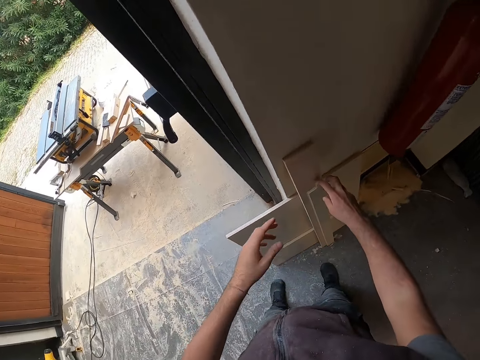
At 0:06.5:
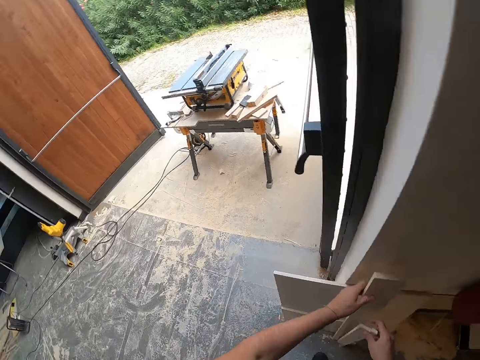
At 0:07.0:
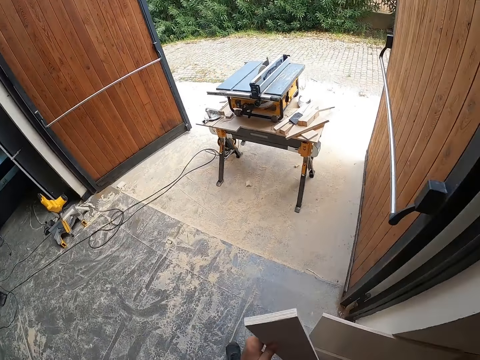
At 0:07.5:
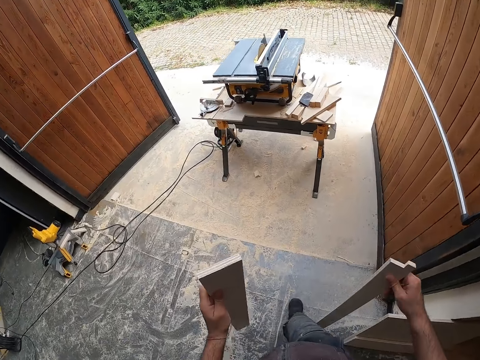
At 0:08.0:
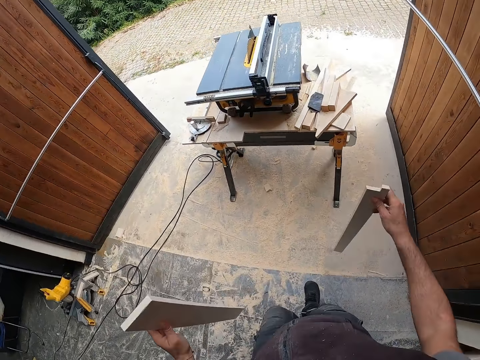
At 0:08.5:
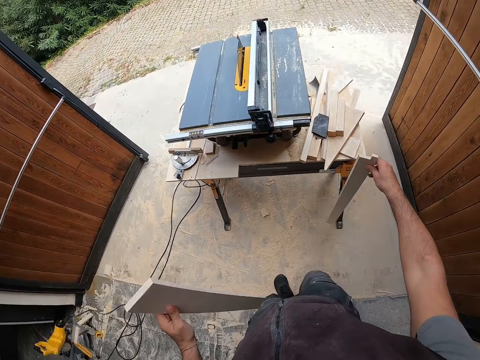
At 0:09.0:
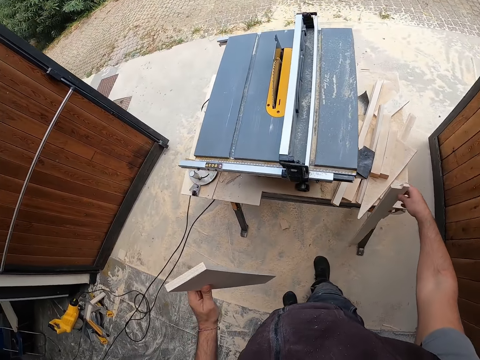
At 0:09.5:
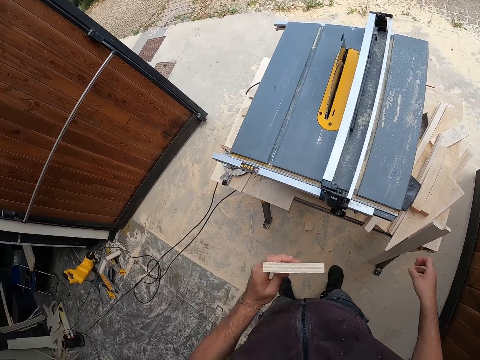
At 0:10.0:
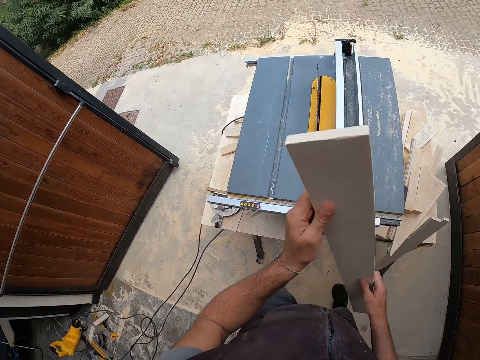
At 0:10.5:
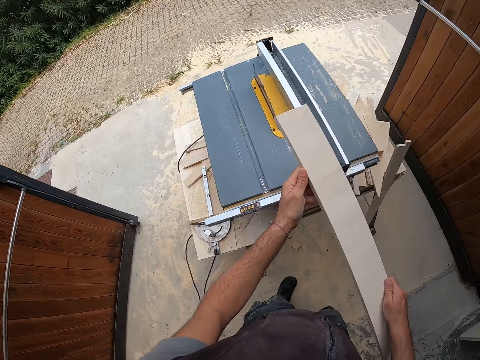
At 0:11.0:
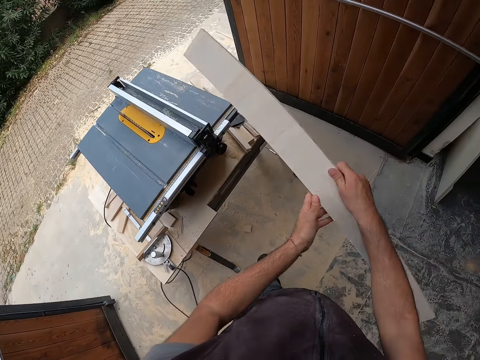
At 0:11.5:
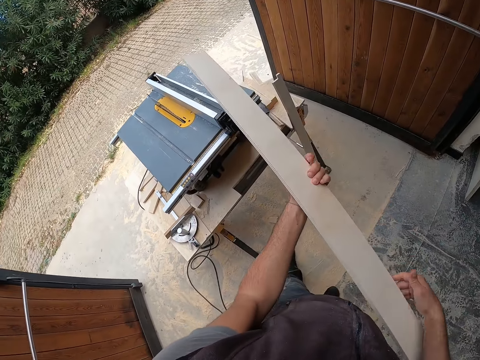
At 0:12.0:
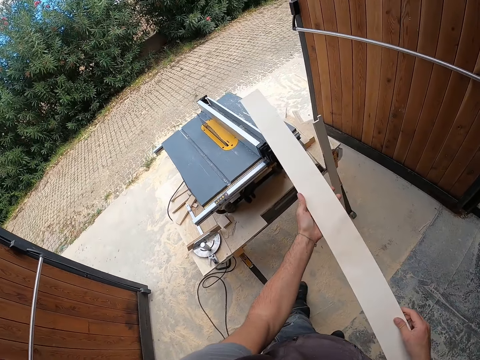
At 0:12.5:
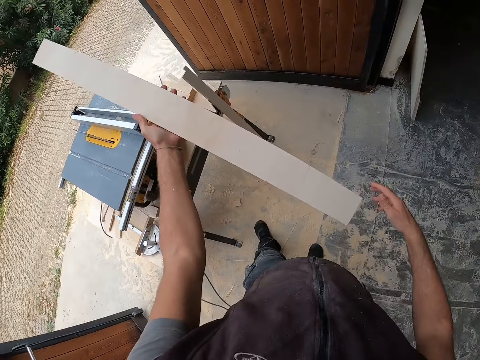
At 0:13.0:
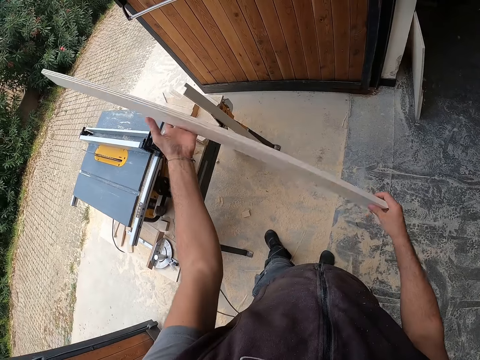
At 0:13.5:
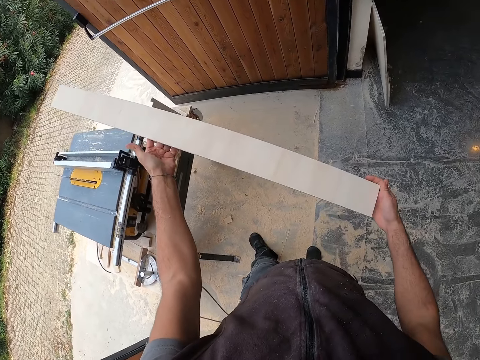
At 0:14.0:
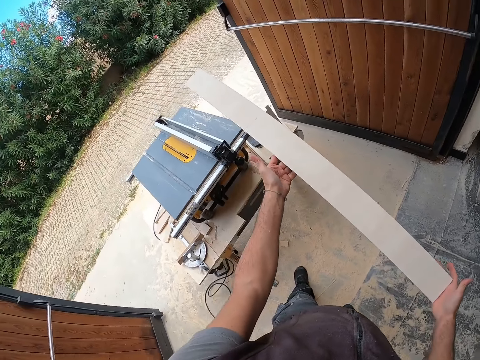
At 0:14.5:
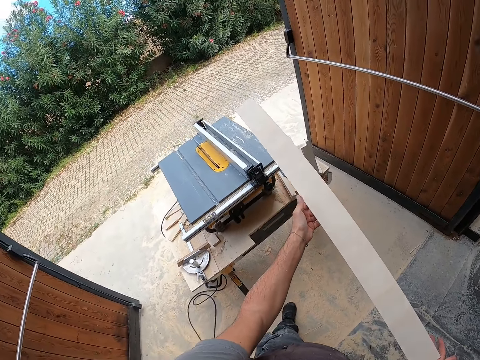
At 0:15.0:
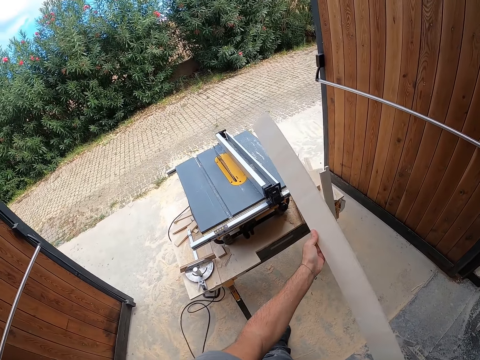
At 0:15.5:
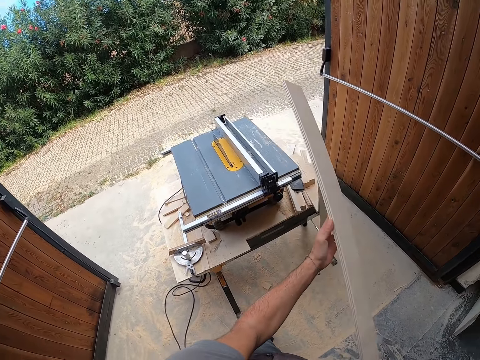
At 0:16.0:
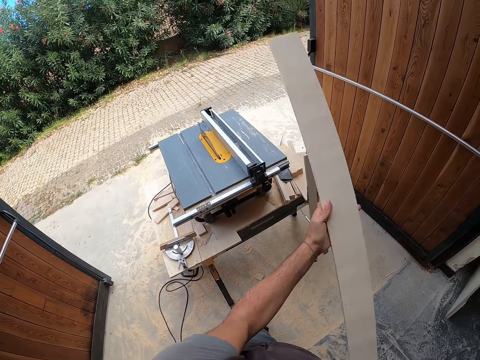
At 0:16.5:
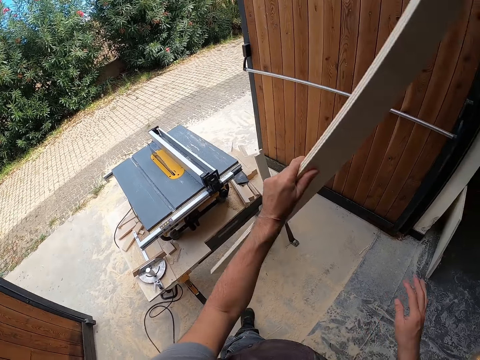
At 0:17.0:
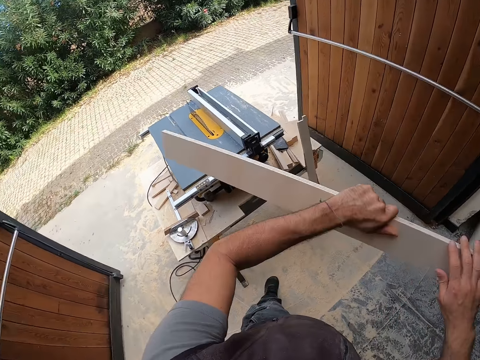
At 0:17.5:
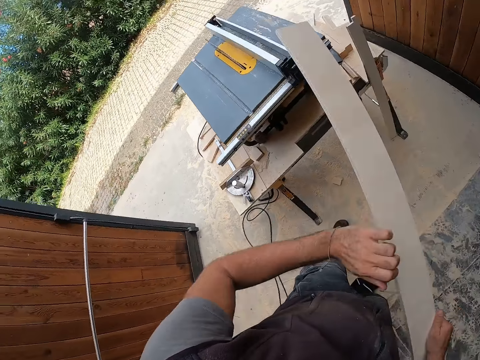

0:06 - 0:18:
The camera wearer picks up a piece of wood from the floor with his right hand. He picks up a piece of wood from the floor with his left hand. He walks in the room. He leans the wood on the table saw. He drops the piece of wood on the floor with his right hand. He holds the piece of wood in his left hand with both hands. He turns the wood. He stares at the wood.

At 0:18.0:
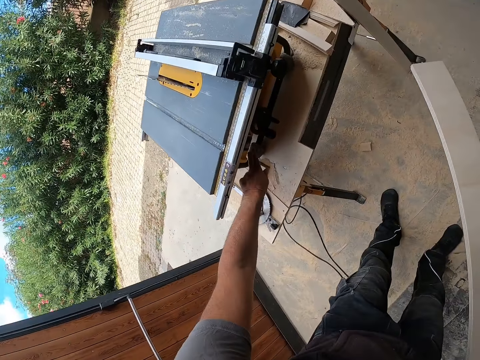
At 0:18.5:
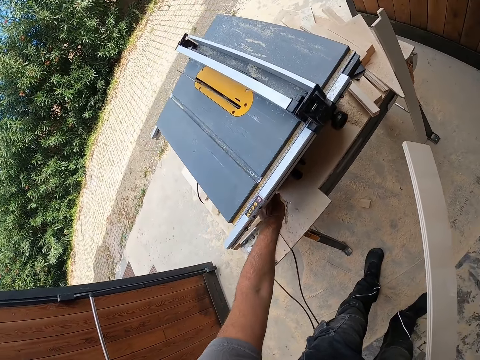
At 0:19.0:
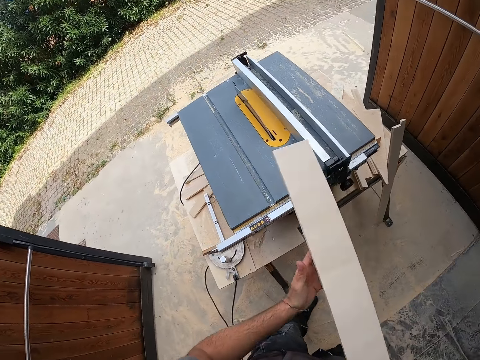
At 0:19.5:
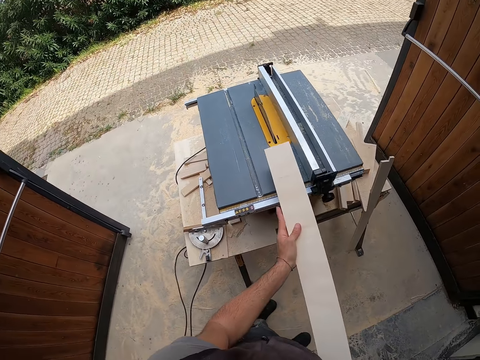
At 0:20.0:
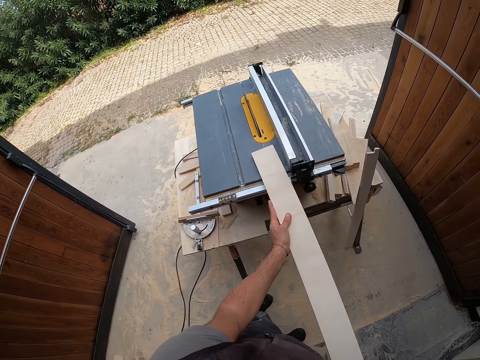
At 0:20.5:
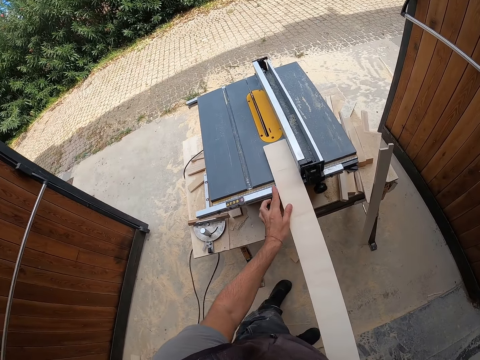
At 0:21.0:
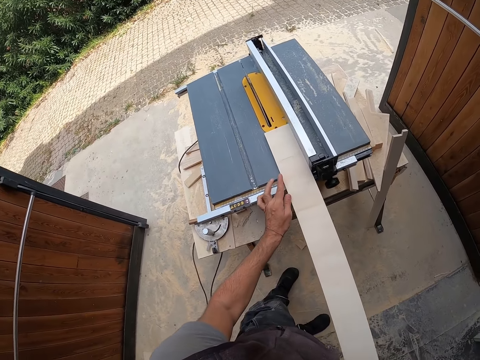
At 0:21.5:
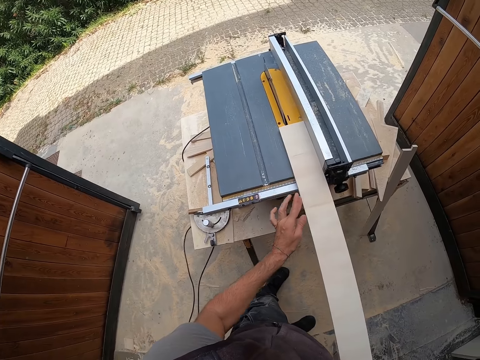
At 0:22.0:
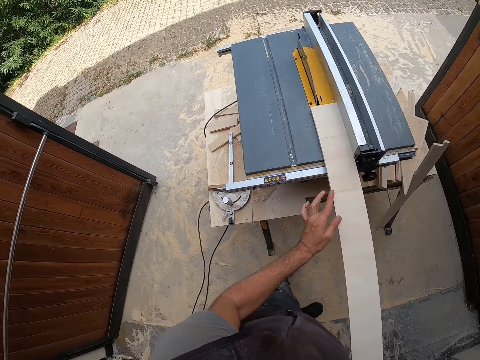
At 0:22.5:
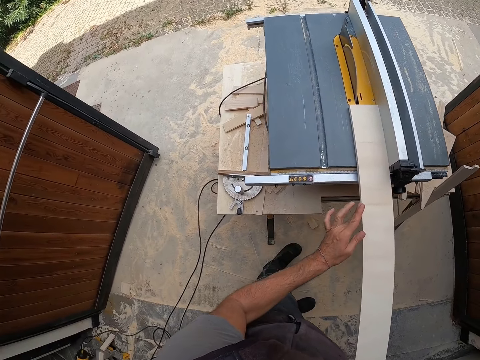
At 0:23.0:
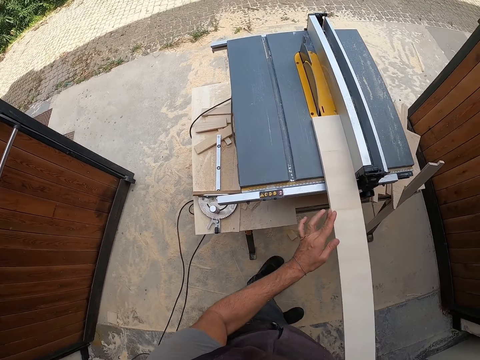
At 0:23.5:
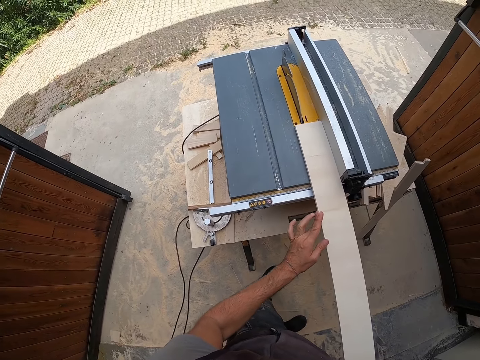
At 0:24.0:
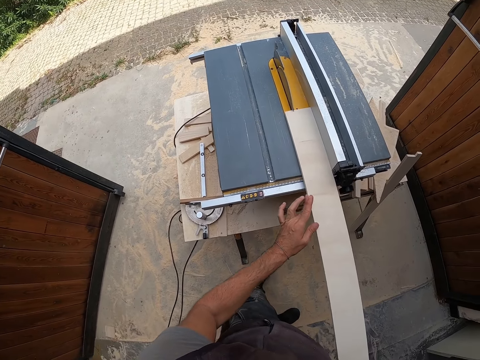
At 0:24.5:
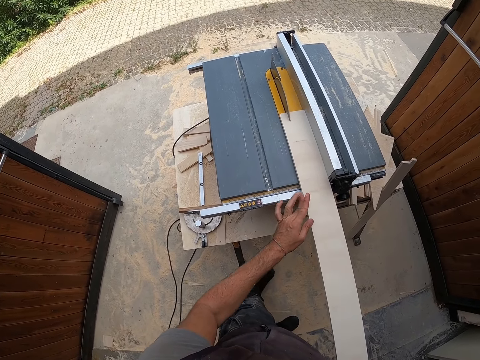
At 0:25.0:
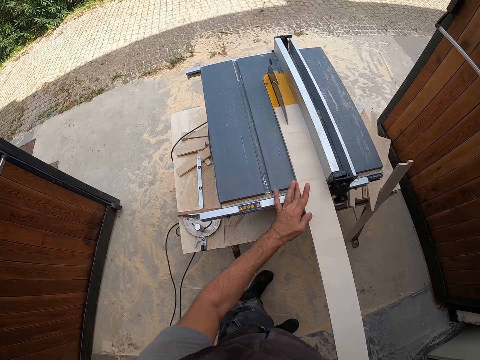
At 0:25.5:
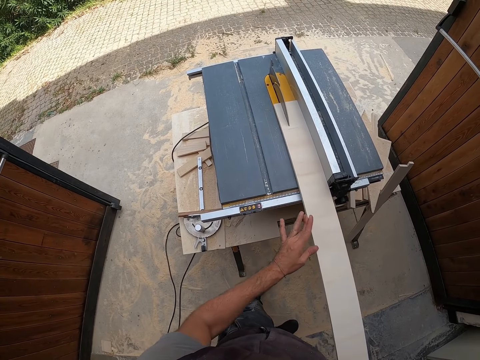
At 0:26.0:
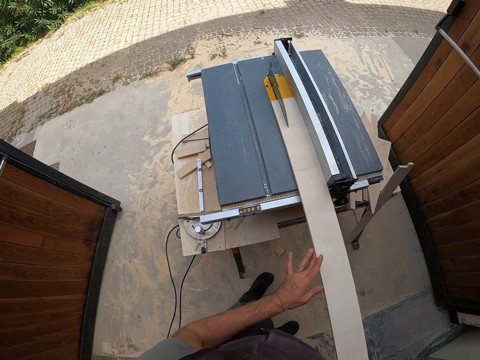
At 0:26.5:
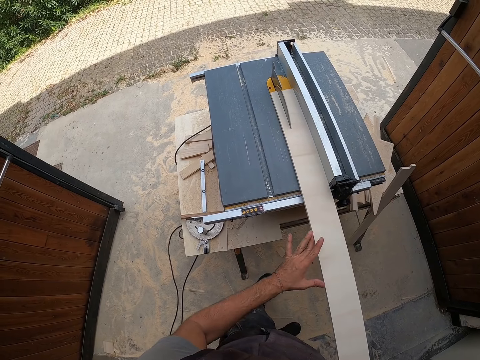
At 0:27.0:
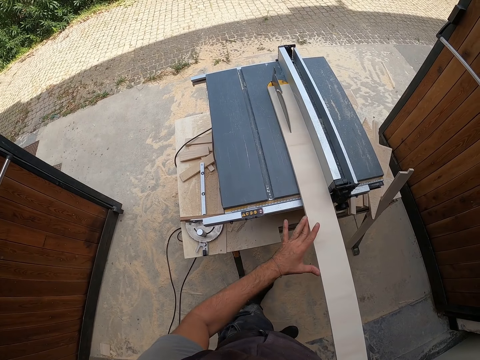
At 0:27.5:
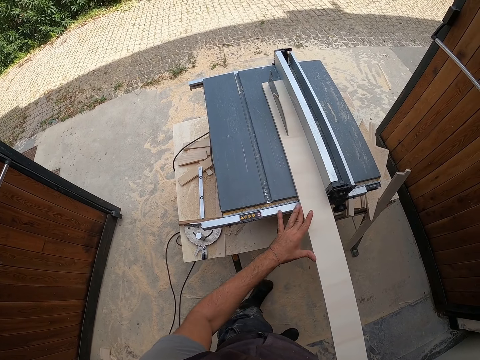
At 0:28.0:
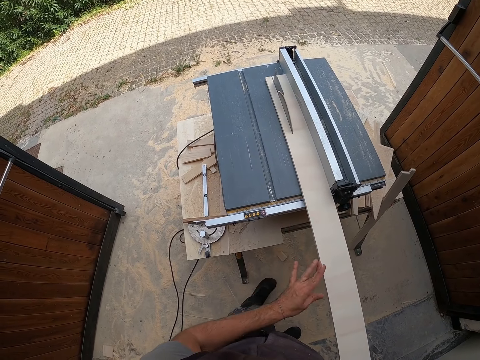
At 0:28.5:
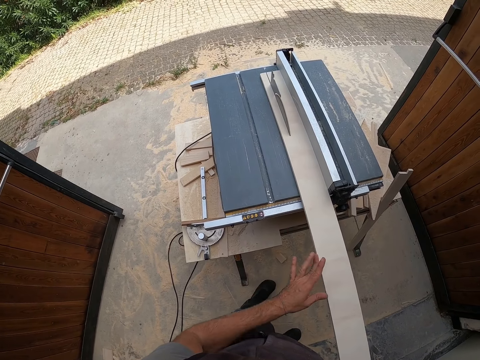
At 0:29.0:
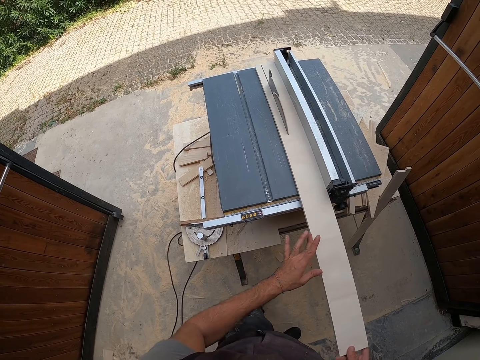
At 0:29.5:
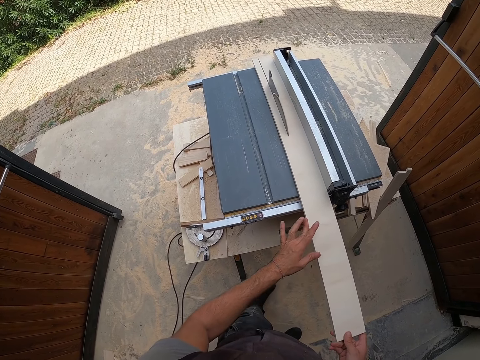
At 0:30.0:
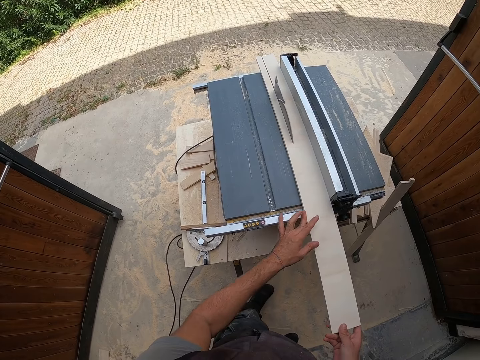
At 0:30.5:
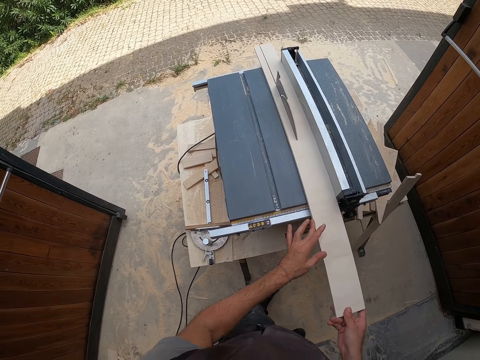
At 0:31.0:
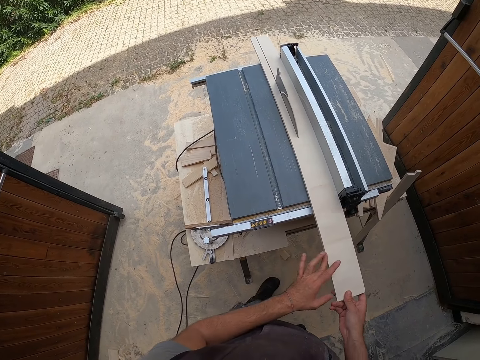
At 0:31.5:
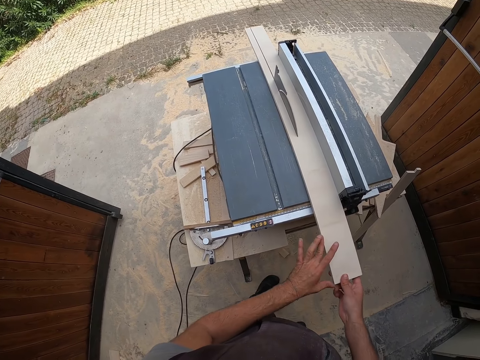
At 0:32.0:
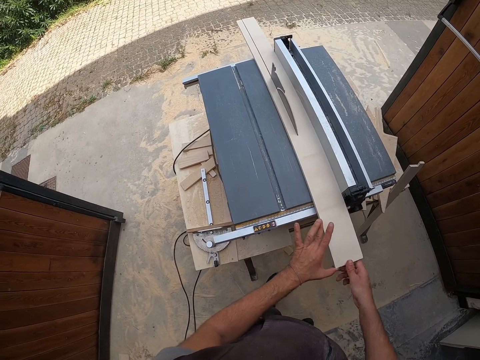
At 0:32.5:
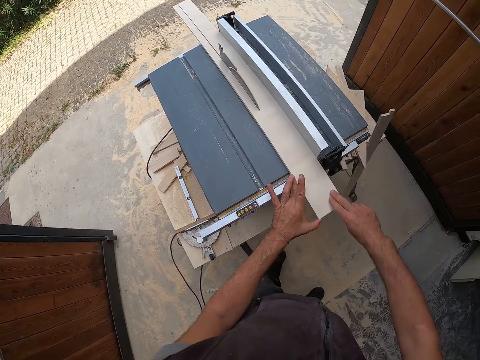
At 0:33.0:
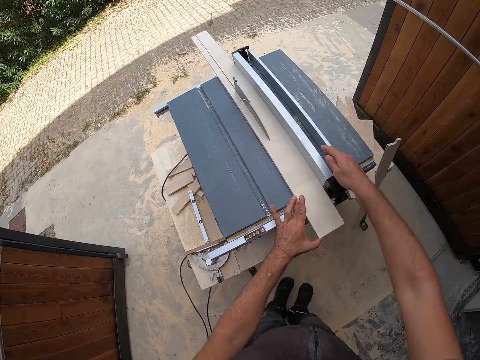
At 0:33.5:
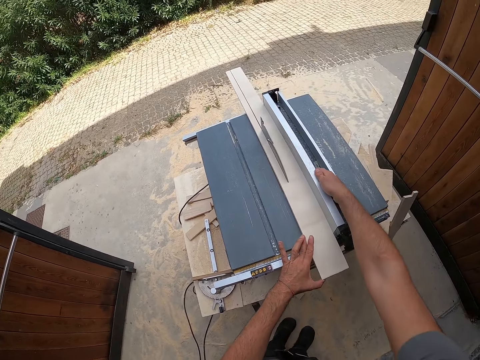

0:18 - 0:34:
The camera wearer turns on the table saw. They hold the wood with the left hand. They place the piece of wood on a table top with both hands. They cut the piece of wood with the table saw with both hands.
